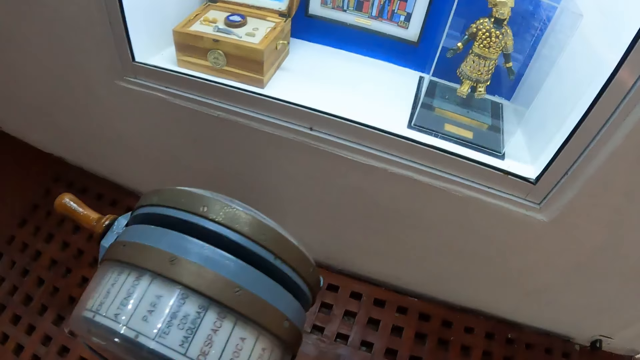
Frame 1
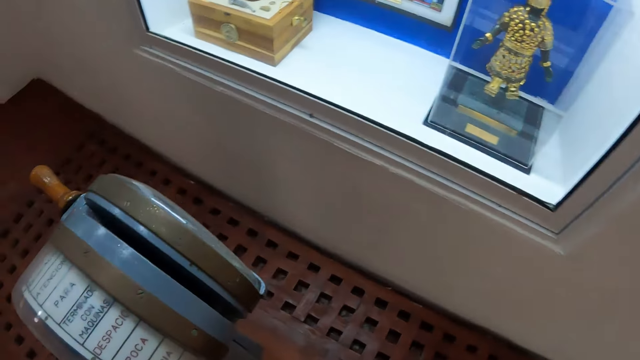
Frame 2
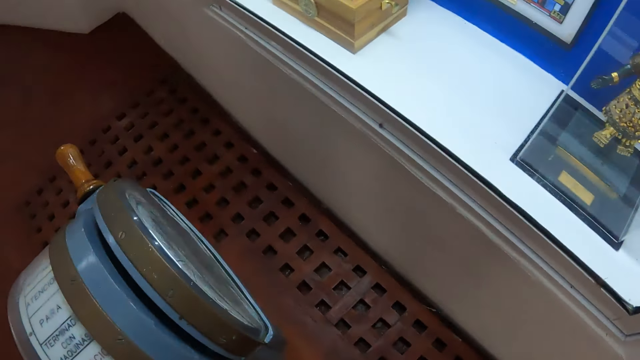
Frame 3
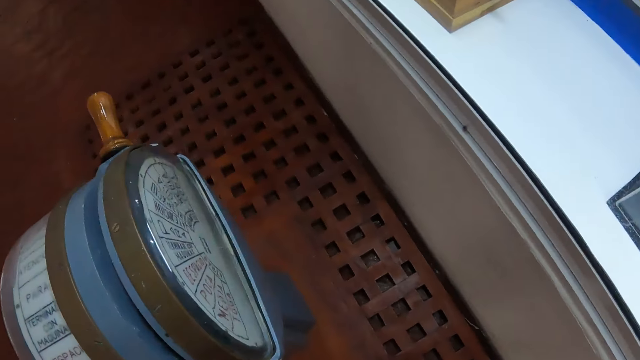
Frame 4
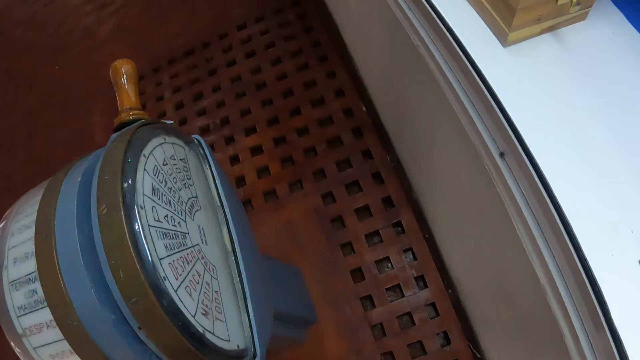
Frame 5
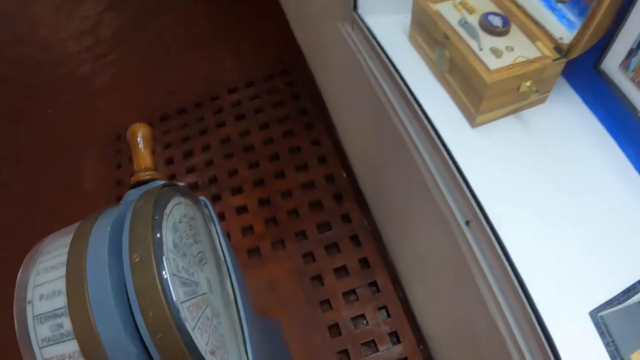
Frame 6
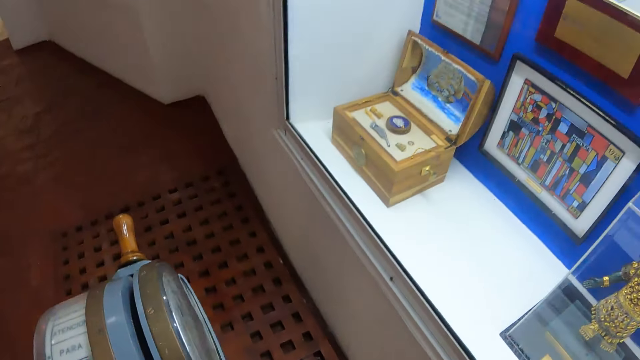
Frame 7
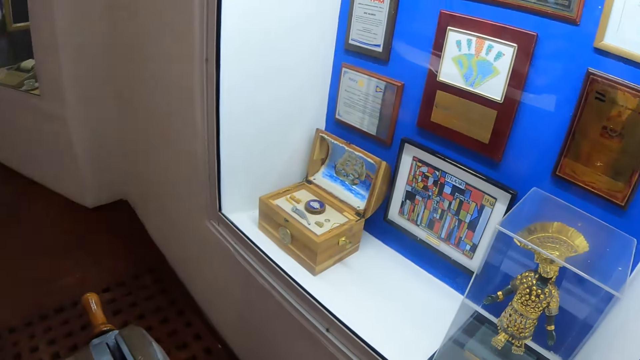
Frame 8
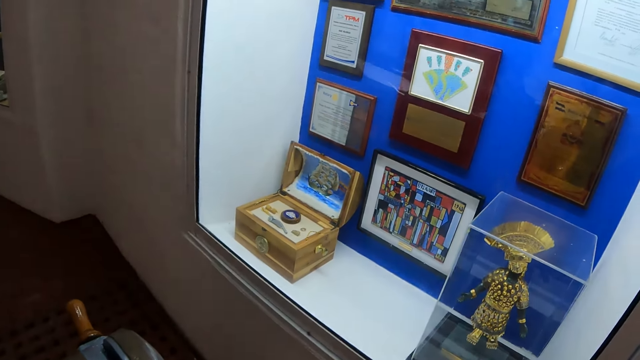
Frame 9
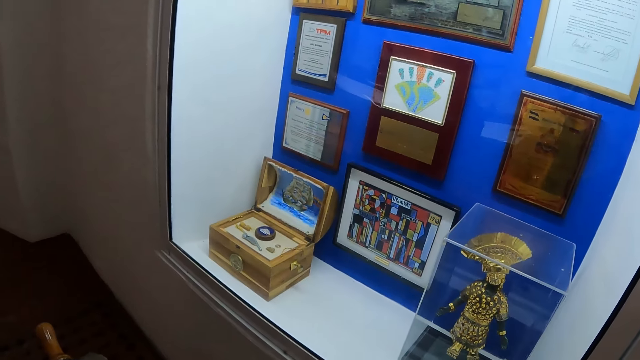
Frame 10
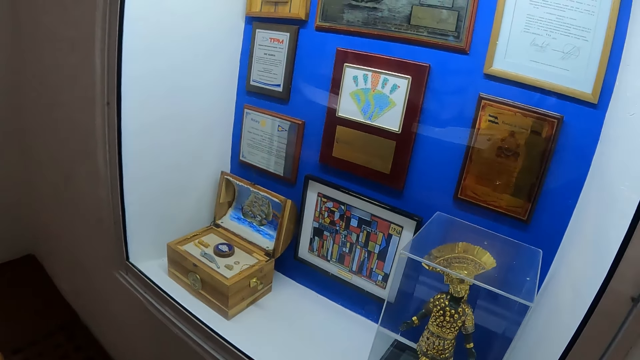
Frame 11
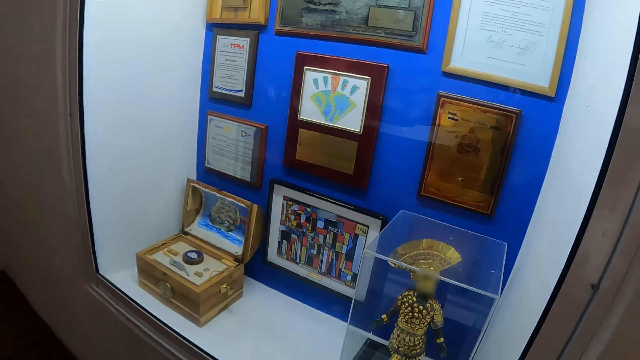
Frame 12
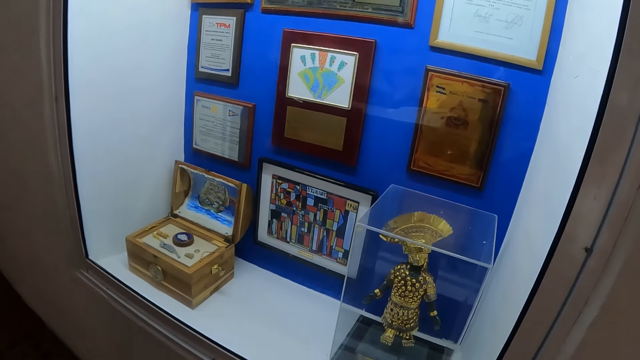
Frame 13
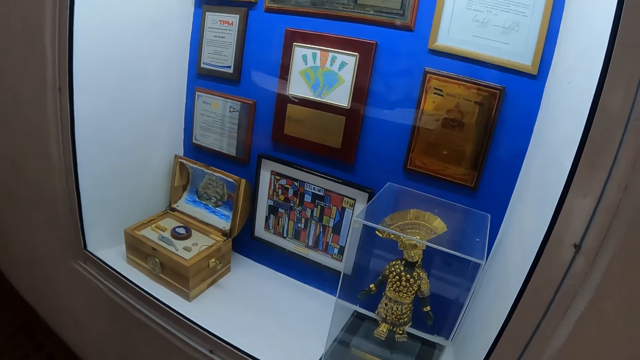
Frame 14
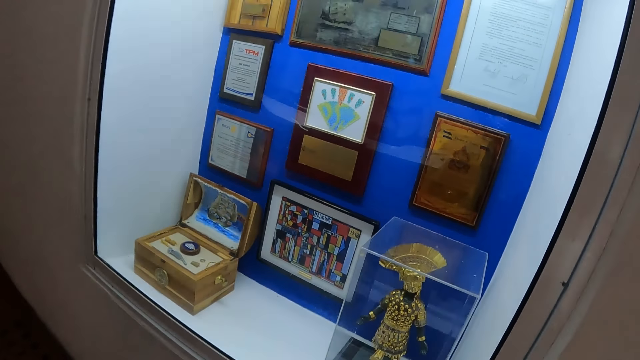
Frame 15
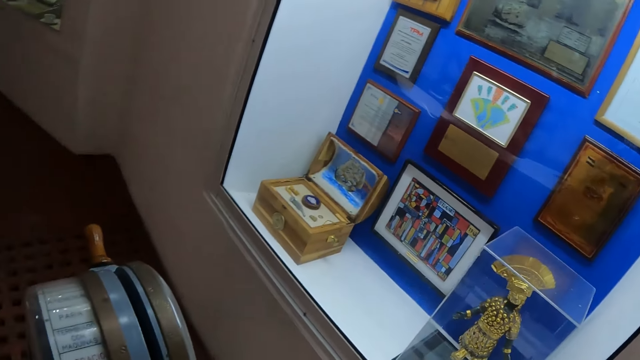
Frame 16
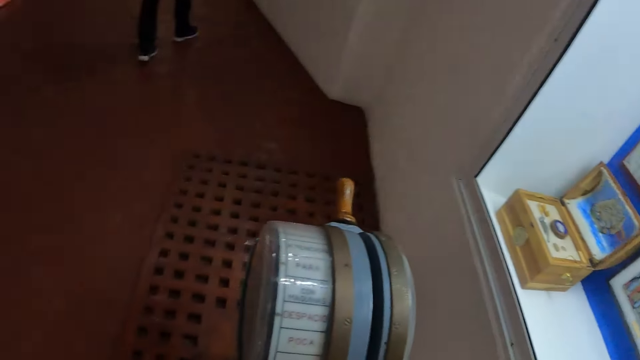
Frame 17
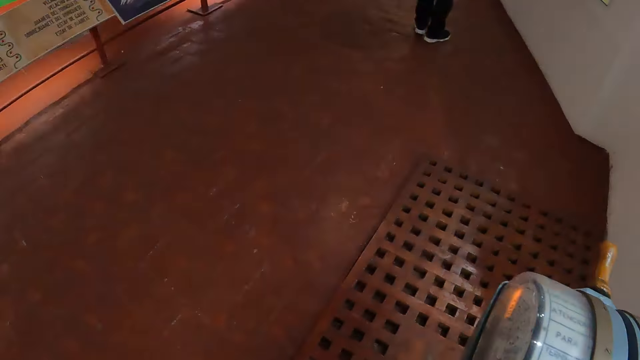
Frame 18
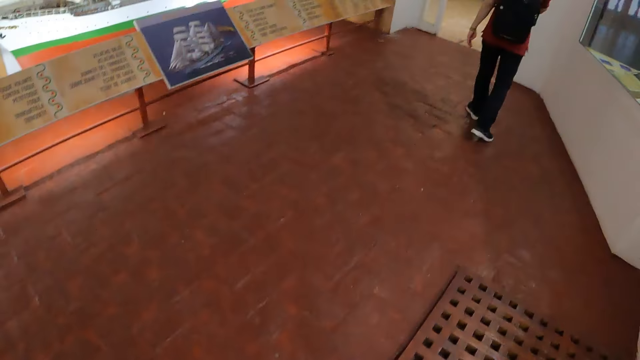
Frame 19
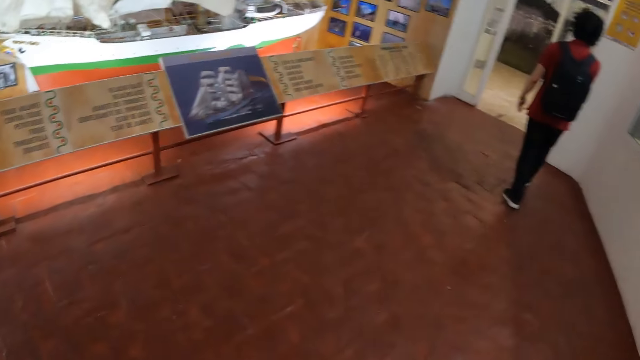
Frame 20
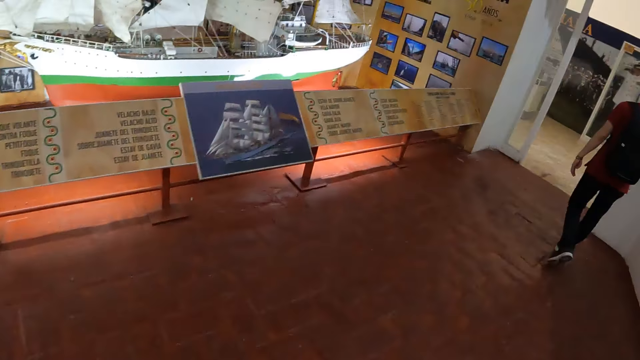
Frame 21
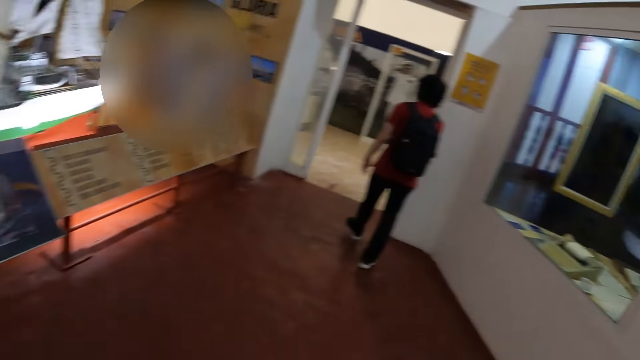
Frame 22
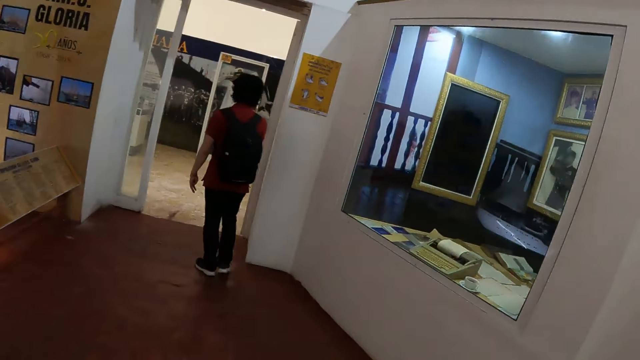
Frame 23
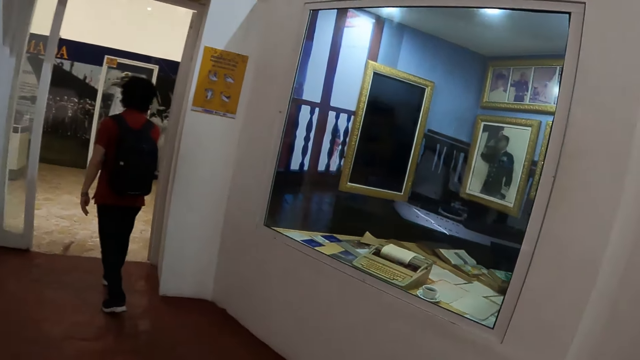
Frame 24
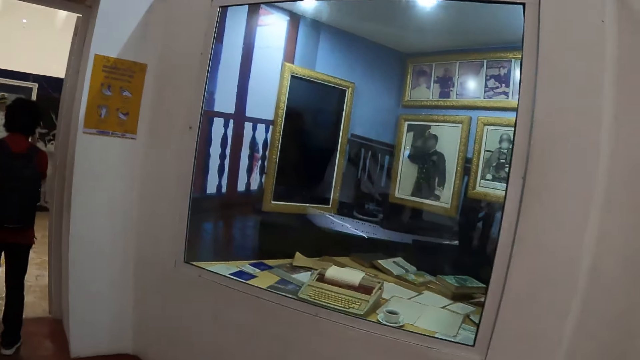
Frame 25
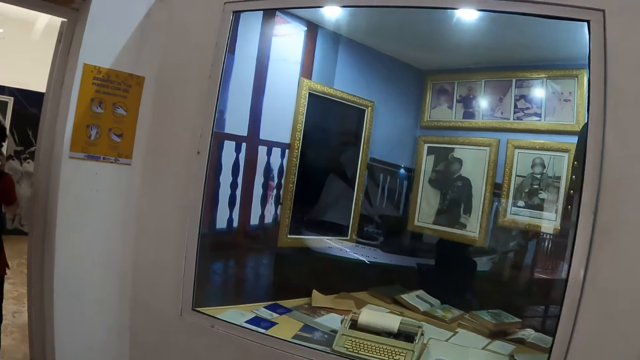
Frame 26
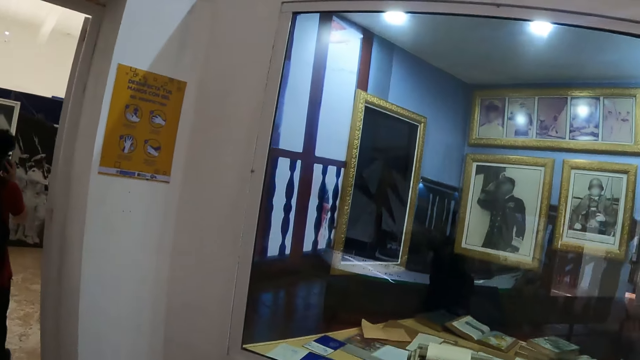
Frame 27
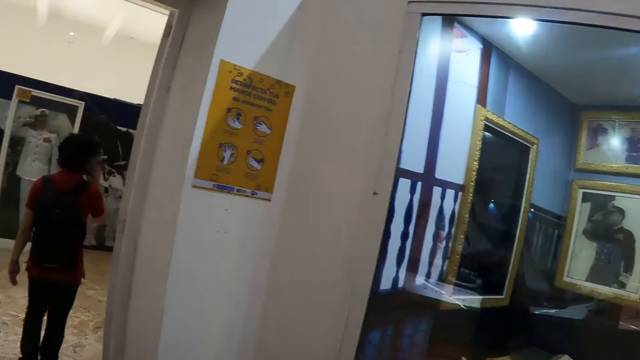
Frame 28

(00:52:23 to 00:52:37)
The camera wearer walks around. They look around. They look at a glass box. They walk in the building.

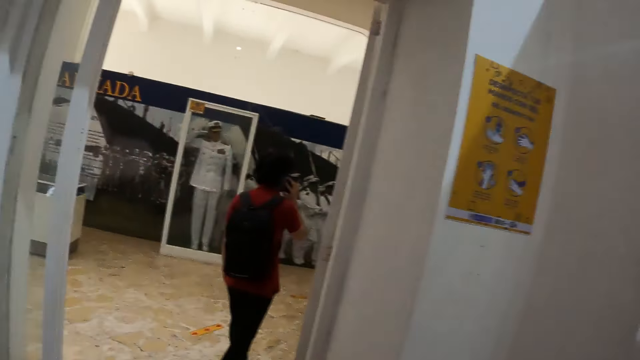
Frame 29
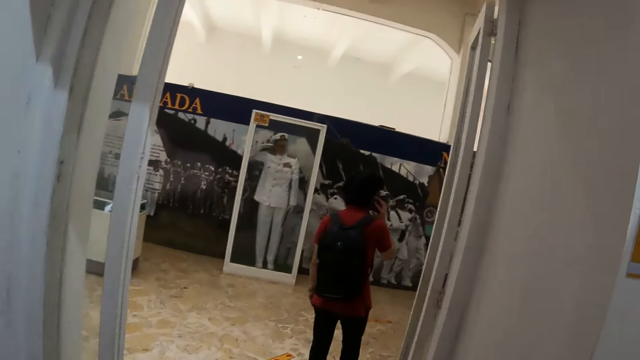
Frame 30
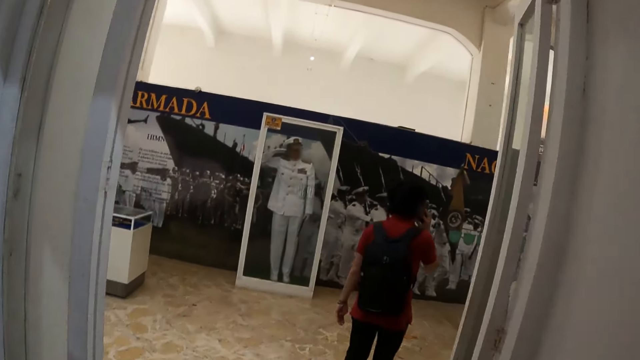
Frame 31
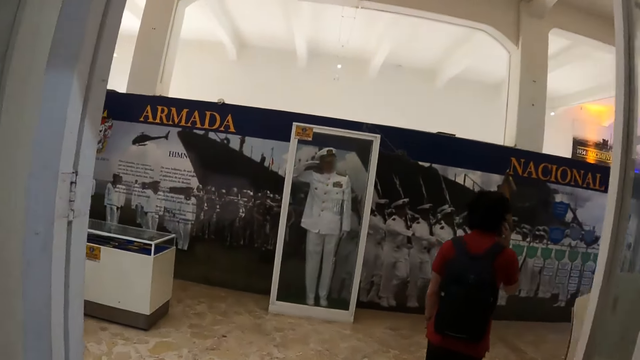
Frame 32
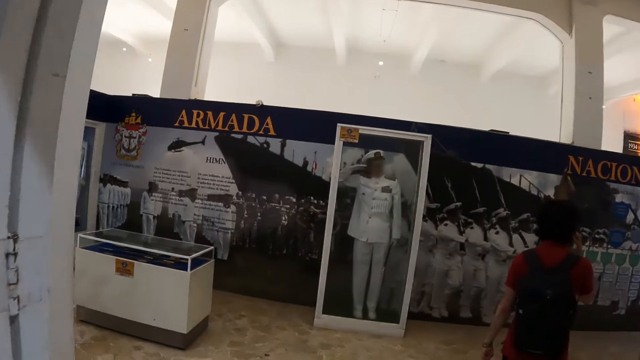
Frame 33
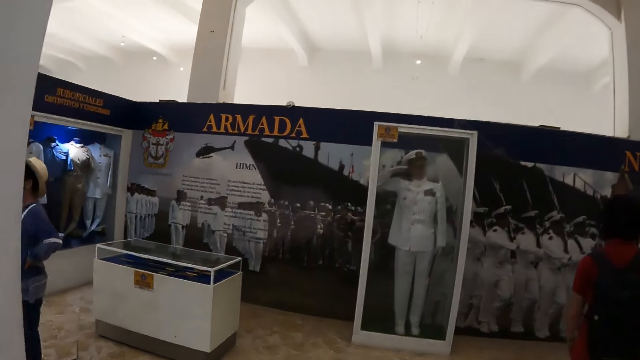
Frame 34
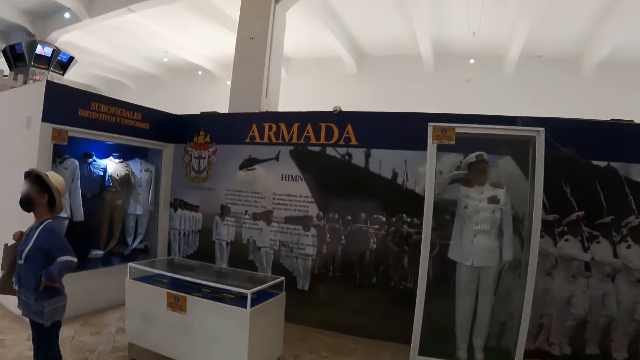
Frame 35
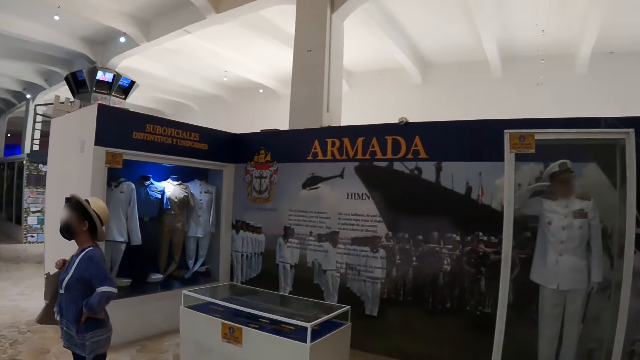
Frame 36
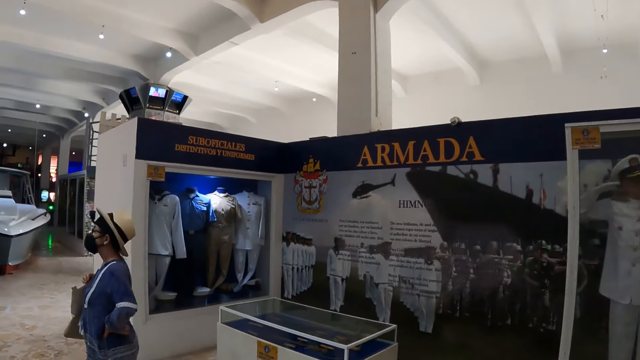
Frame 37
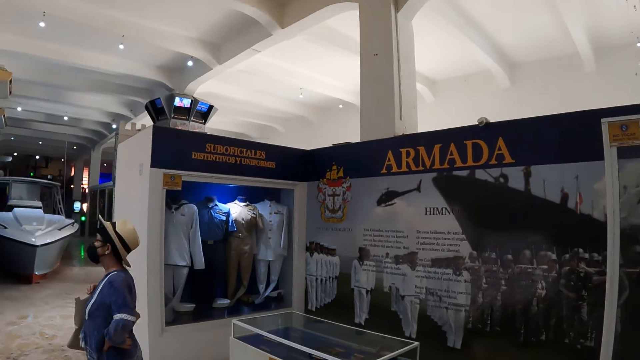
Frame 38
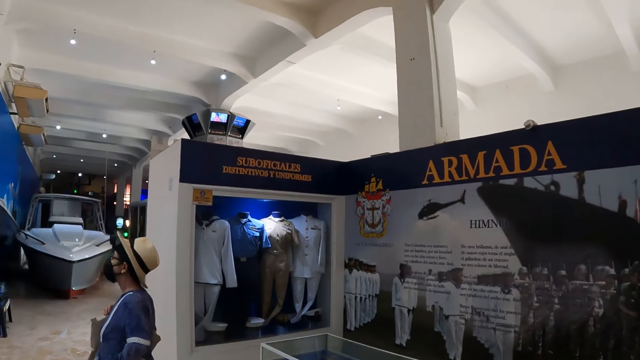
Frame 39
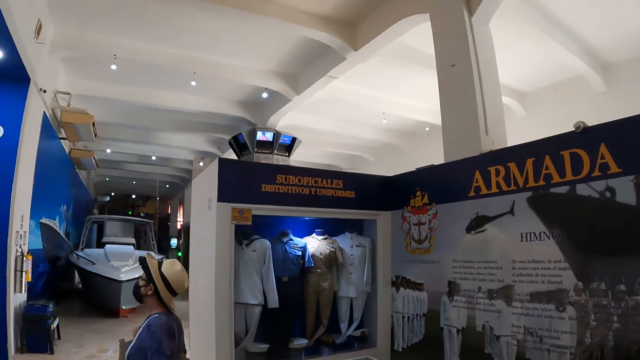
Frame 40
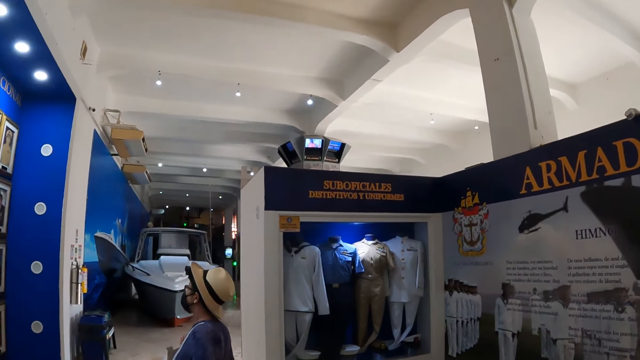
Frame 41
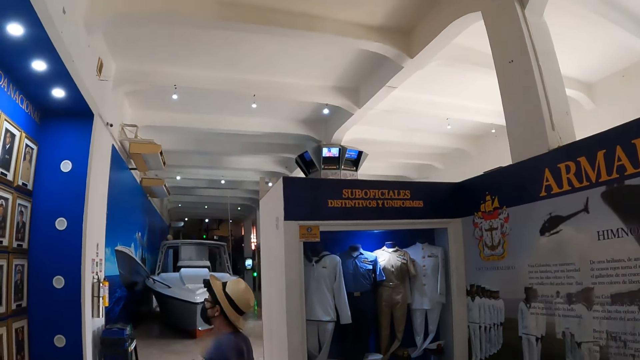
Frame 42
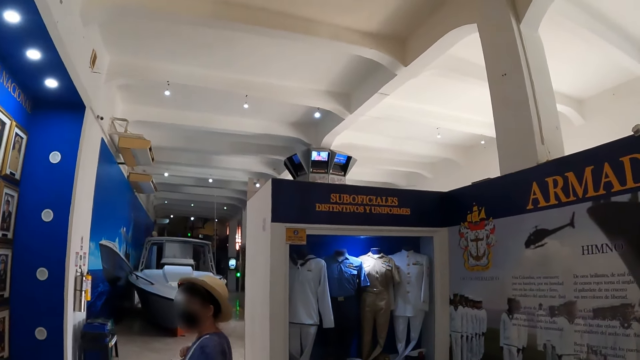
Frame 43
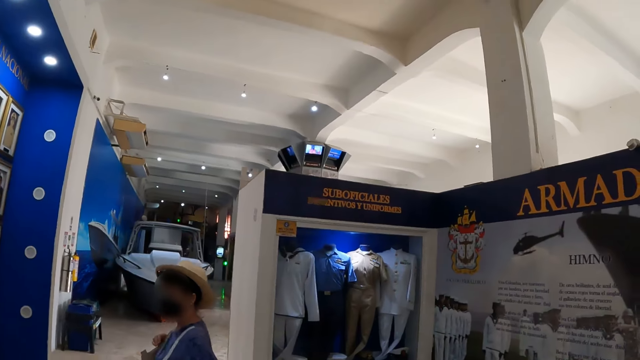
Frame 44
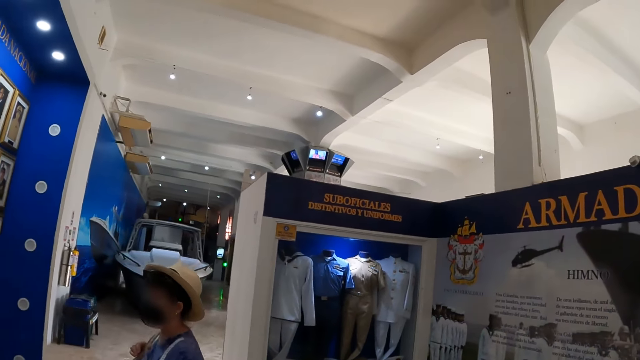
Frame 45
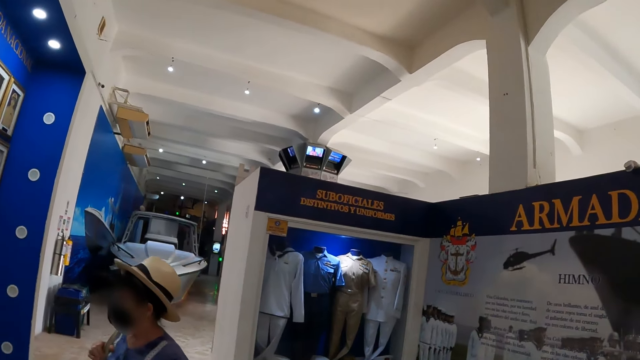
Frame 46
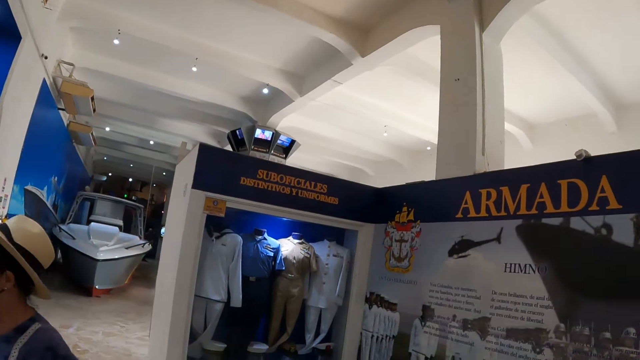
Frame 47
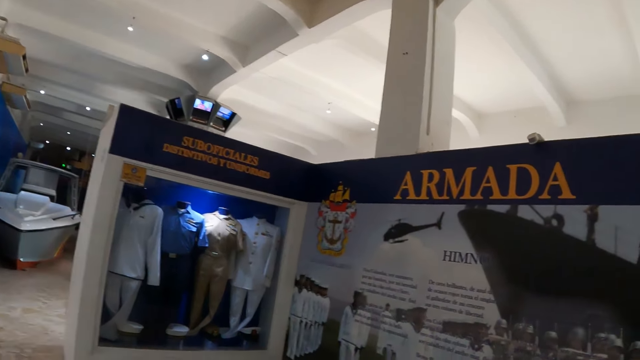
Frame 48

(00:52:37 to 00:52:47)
The camera wearer looks around the building.
